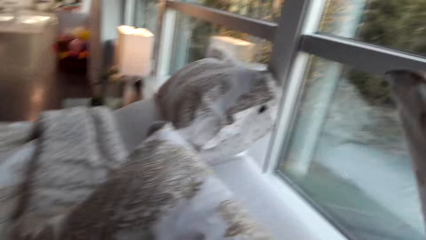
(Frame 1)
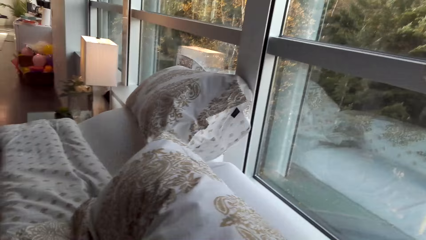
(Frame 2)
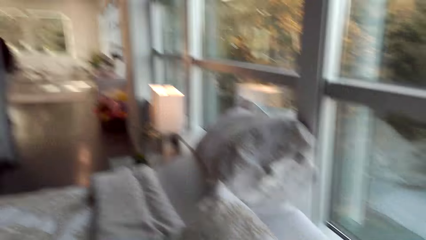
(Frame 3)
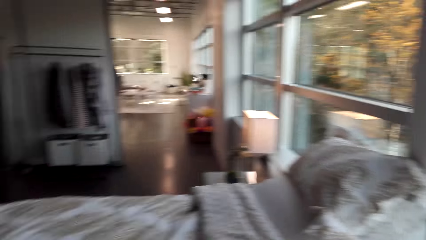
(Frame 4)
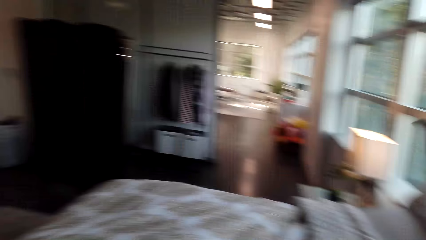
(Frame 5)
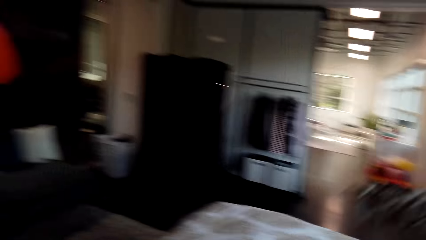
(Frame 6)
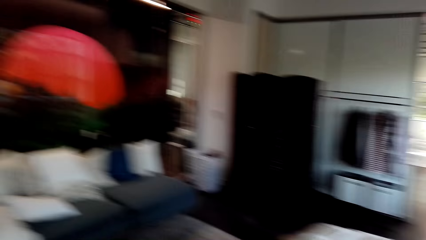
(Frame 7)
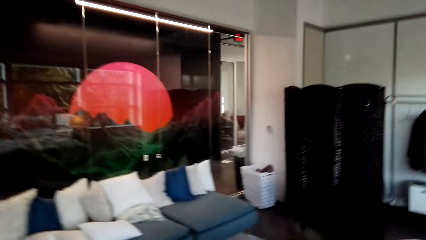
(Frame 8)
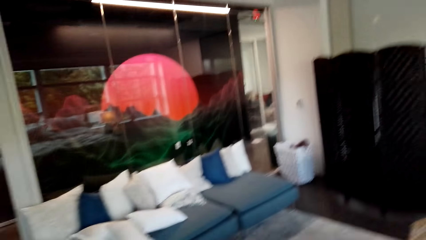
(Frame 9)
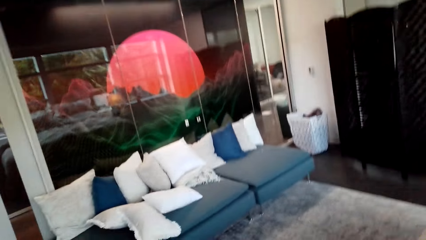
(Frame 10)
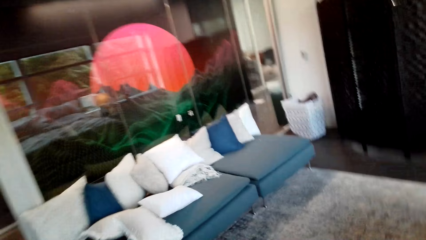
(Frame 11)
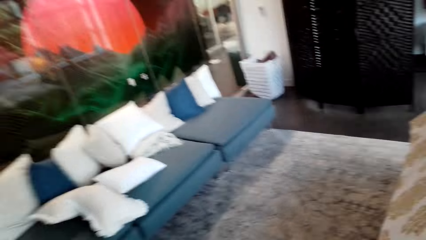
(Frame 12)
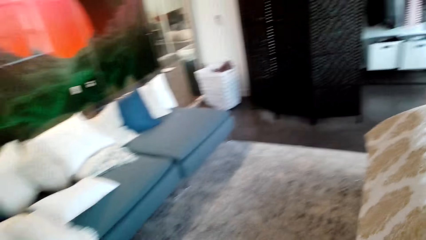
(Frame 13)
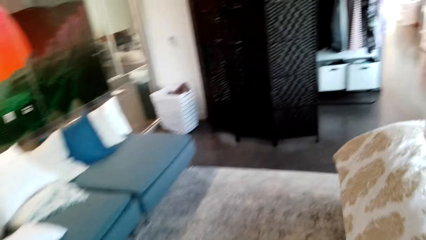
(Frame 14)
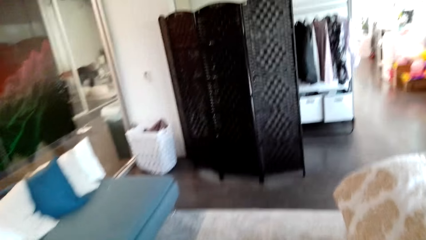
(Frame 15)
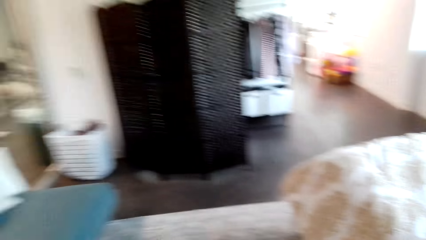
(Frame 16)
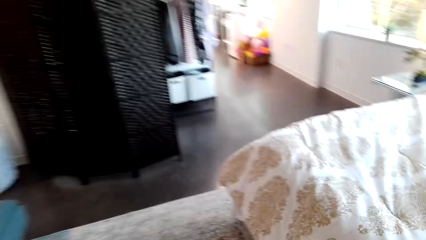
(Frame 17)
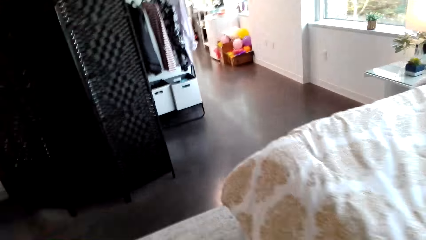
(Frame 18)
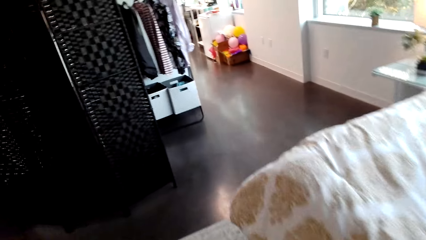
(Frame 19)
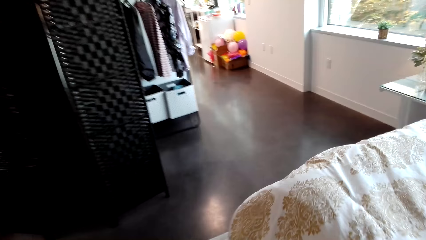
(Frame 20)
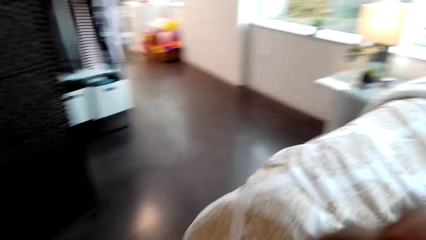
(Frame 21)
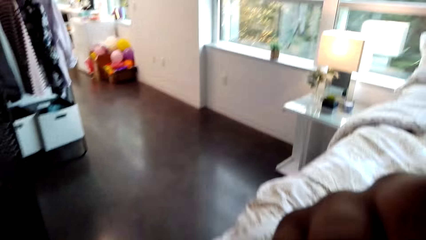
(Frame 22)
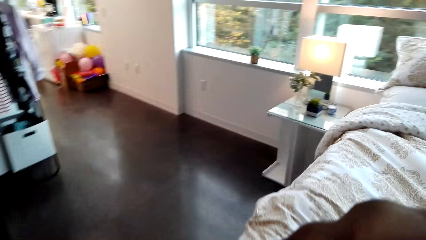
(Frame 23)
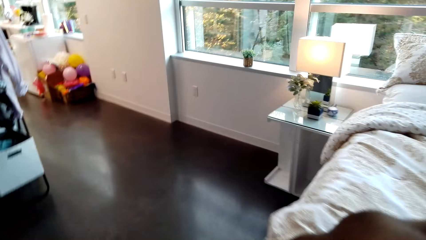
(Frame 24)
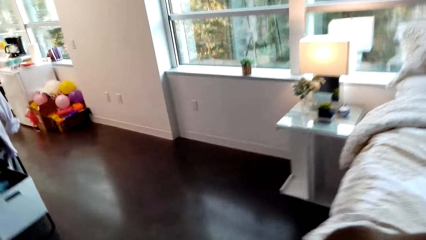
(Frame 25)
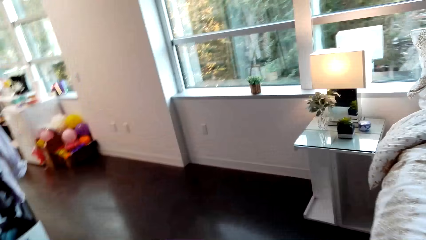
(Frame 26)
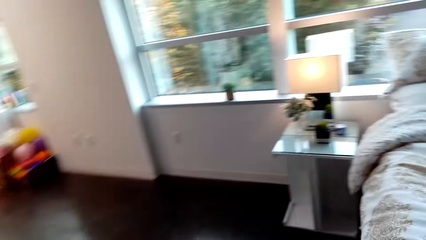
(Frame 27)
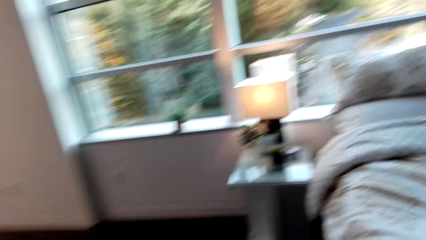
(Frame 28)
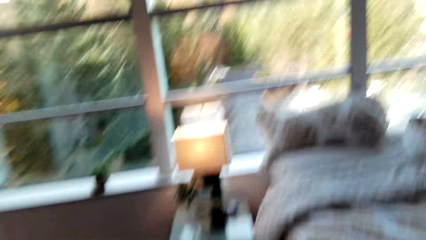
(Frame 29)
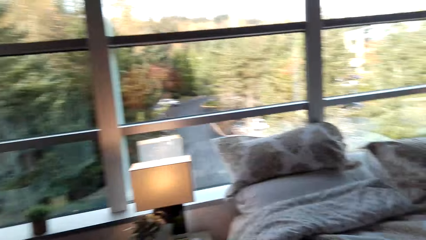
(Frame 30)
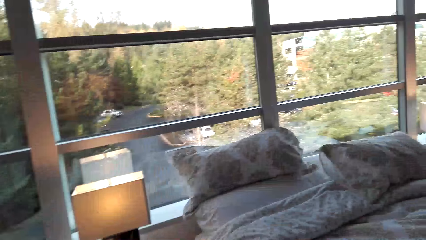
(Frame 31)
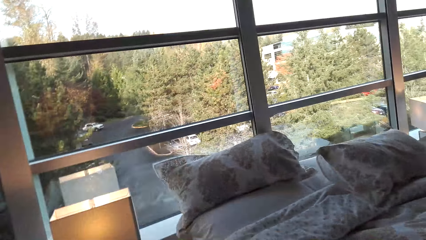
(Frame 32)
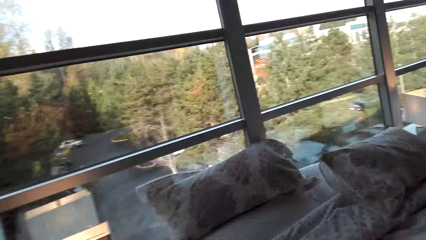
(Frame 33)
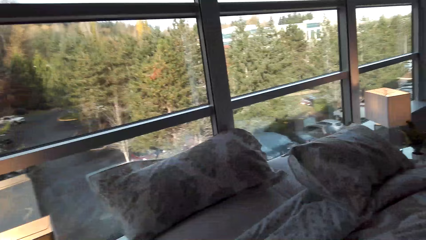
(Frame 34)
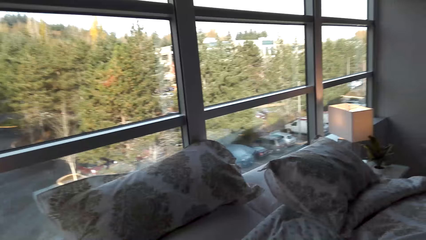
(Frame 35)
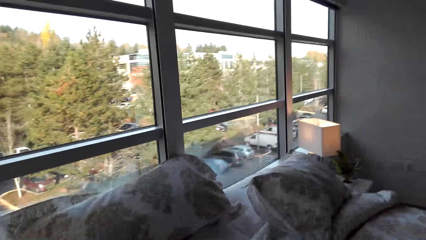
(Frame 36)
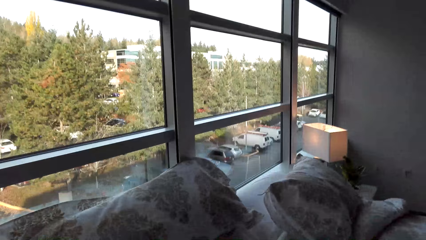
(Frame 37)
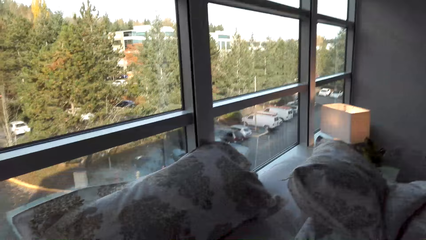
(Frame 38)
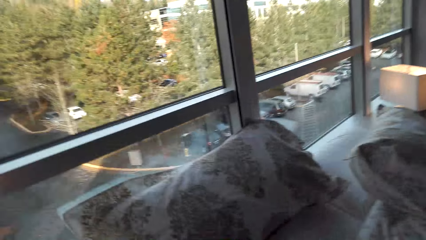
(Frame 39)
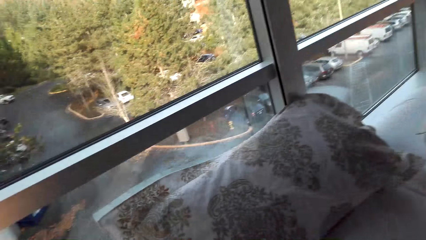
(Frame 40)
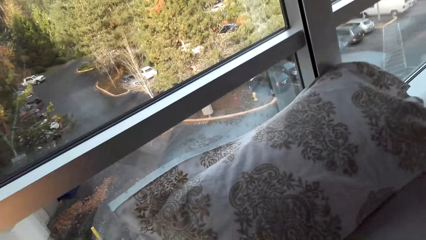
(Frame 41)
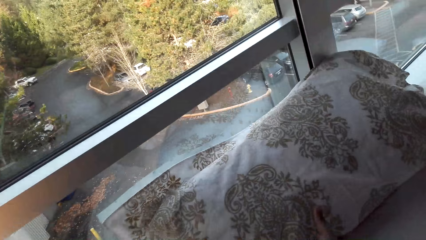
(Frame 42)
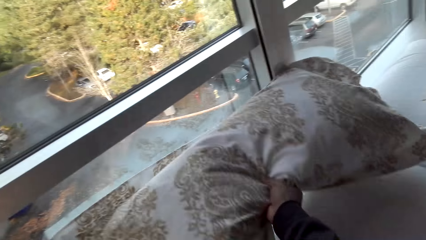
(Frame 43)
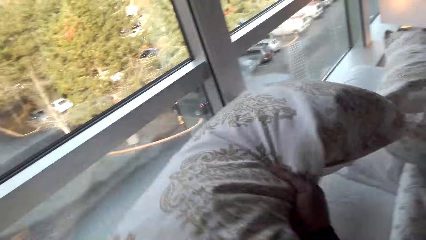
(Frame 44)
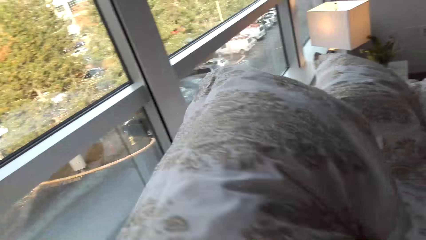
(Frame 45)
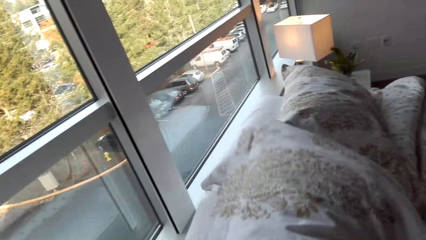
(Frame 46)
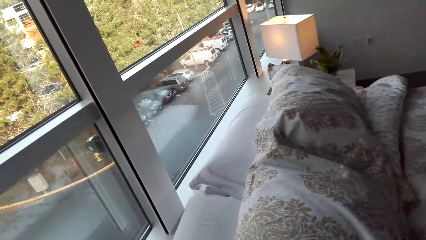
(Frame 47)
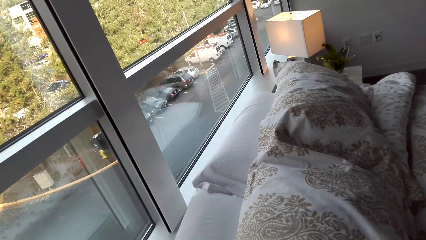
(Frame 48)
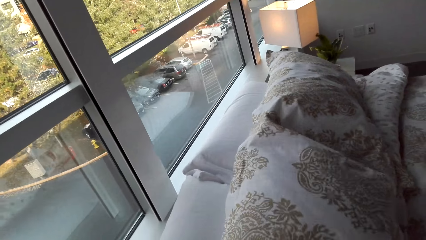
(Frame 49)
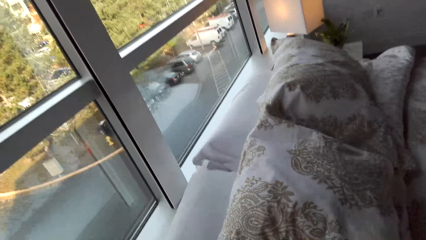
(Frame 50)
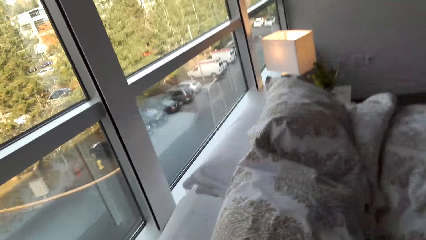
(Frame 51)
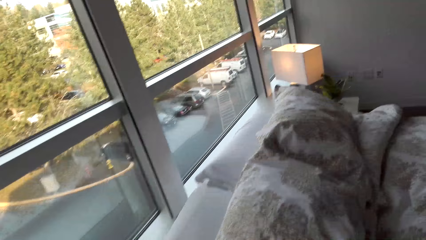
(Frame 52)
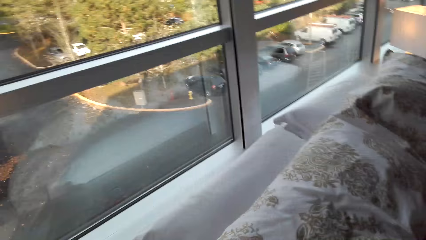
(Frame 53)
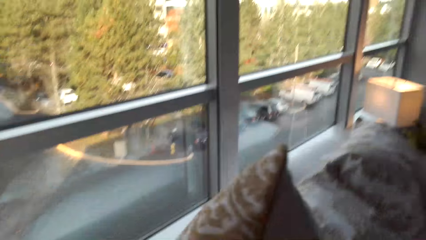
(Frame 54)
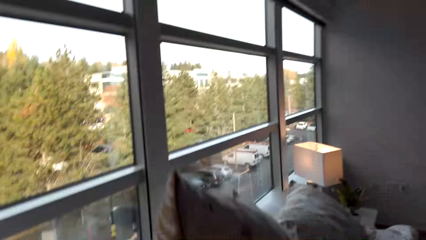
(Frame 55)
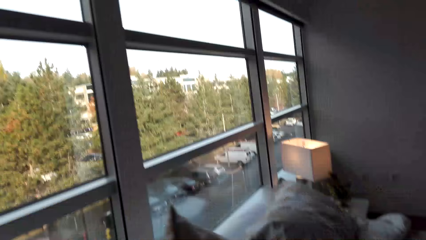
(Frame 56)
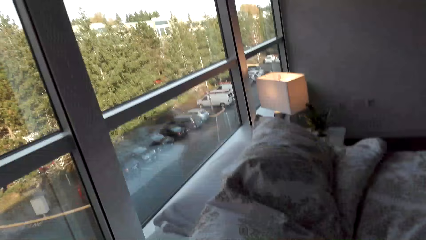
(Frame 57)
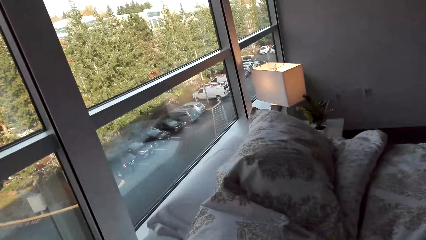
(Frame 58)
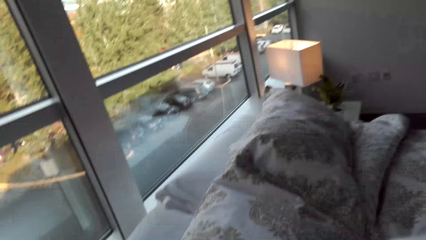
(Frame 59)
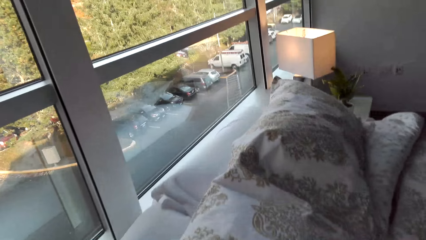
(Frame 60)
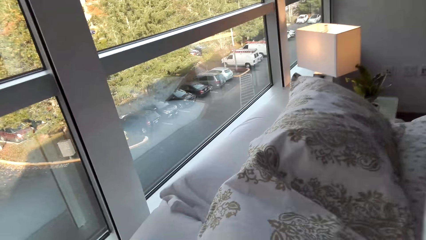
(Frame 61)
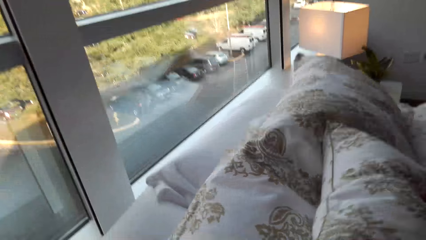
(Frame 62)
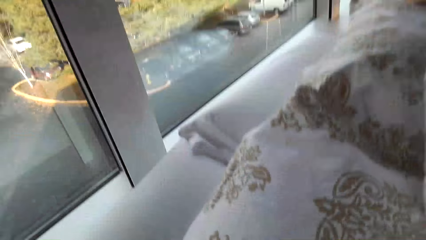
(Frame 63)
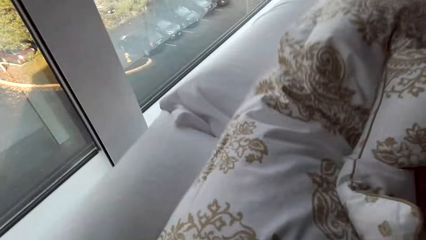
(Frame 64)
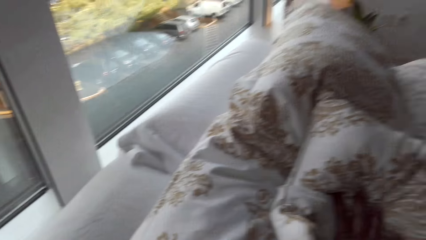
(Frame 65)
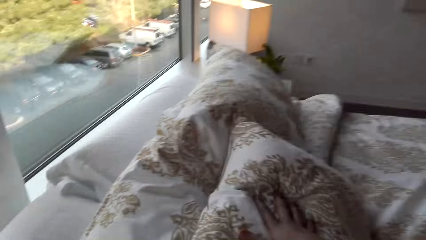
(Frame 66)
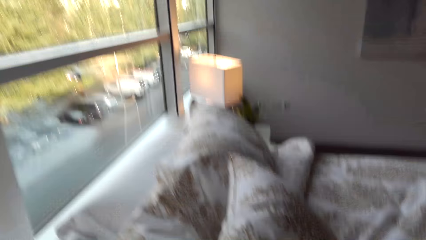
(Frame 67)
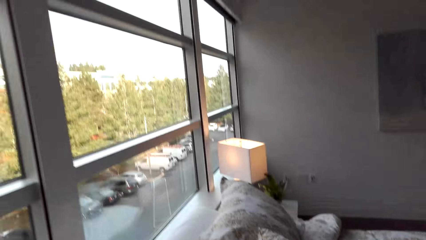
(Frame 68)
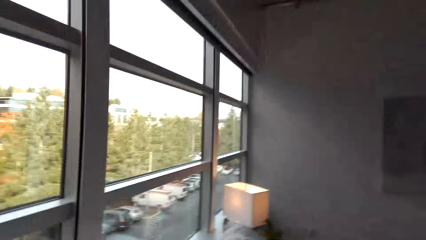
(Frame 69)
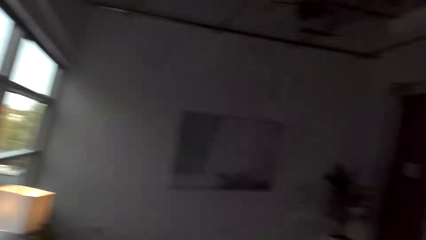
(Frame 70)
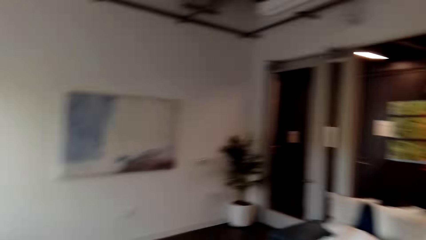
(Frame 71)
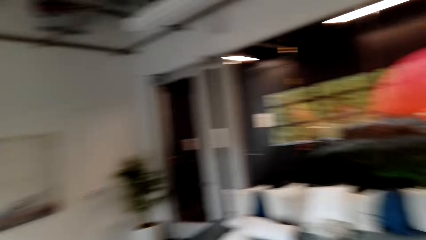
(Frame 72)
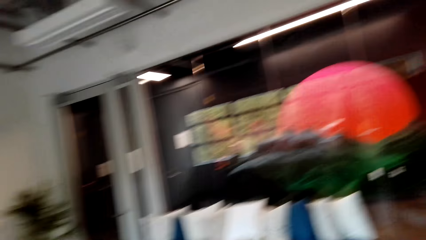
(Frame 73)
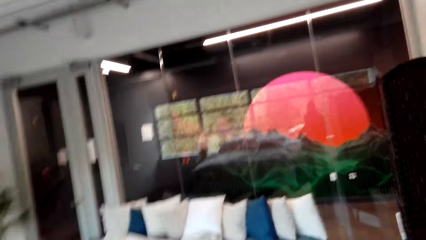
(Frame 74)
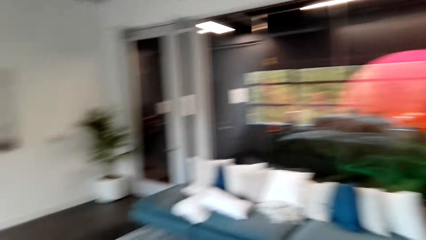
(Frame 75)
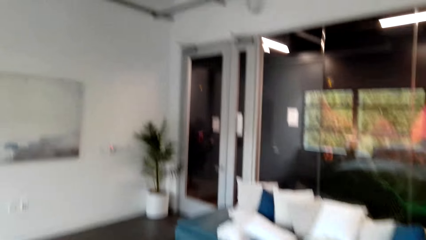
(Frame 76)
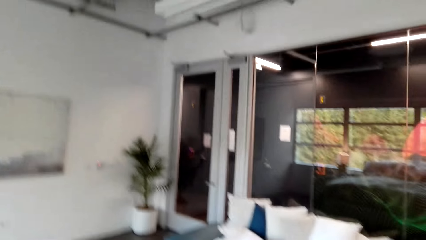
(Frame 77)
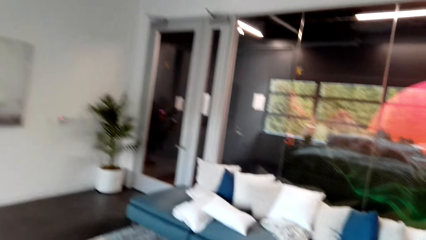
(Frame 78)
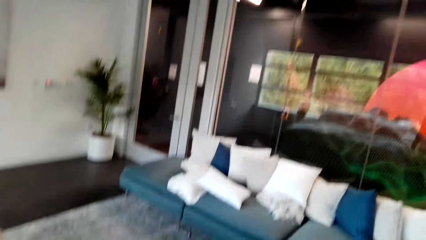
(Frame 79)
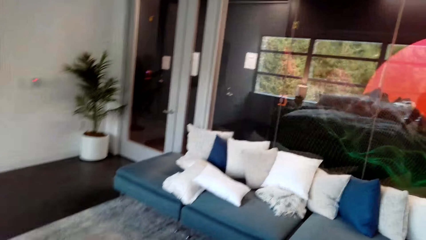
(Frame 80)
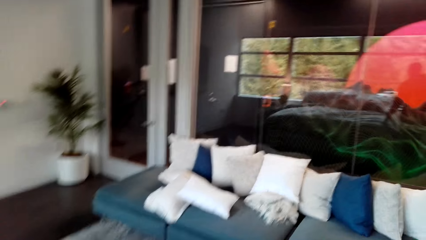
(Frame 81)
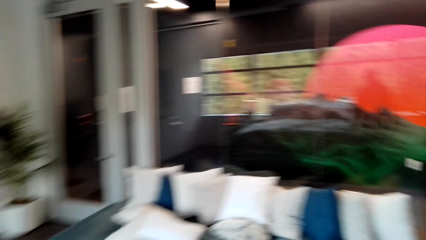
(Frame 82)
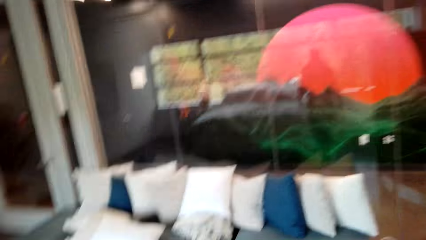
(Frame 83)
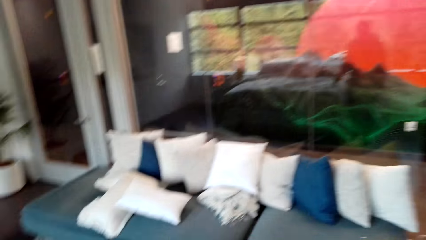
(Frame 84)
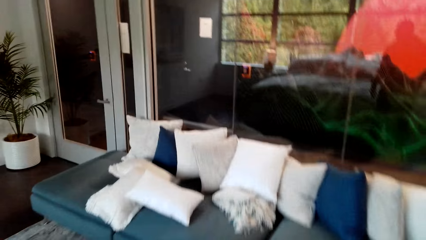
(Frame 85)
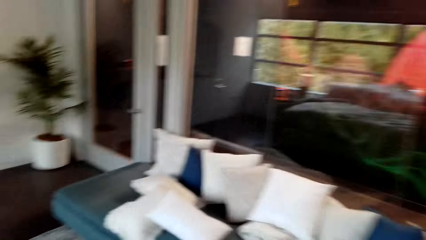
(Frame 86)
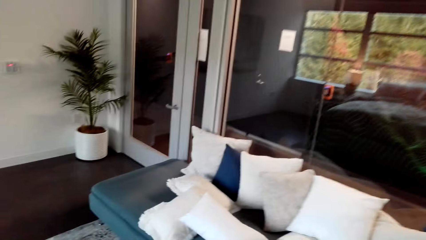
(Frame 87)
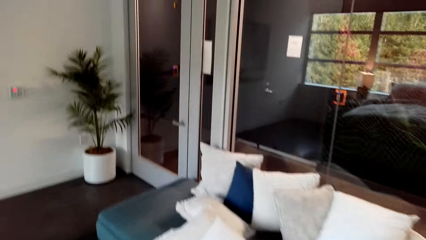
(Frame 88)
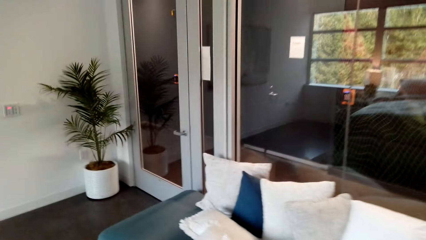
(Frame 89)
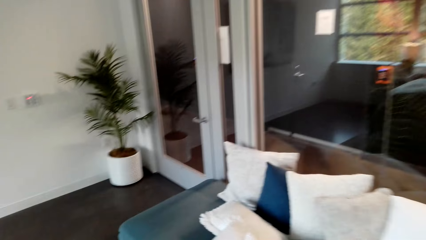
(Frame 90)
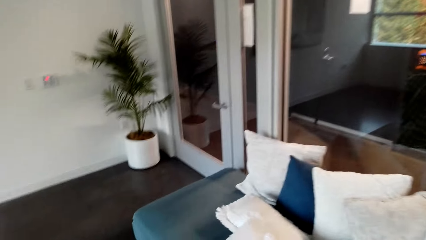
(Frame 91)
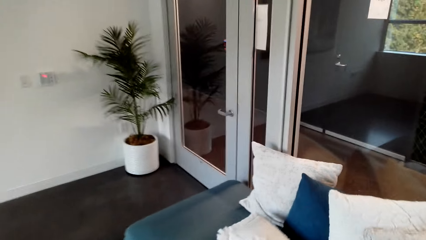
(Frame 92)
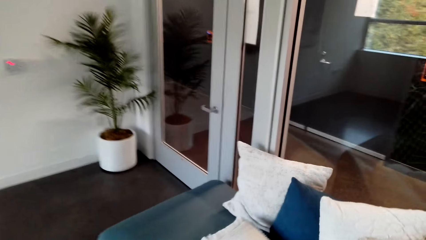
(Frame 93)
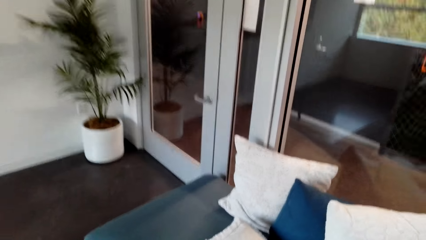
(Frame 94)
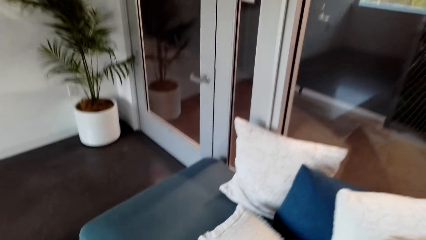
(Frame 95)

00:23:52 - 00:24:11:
The camera wearer walks around. He lays the pillow in the bed. He makes his bed. He walks around.
